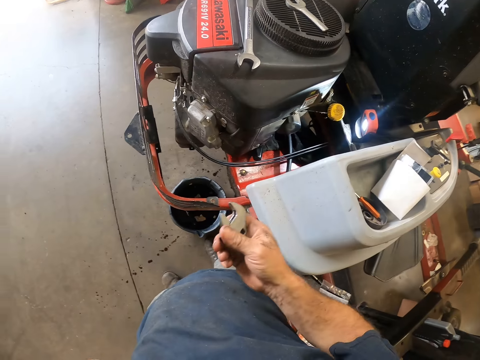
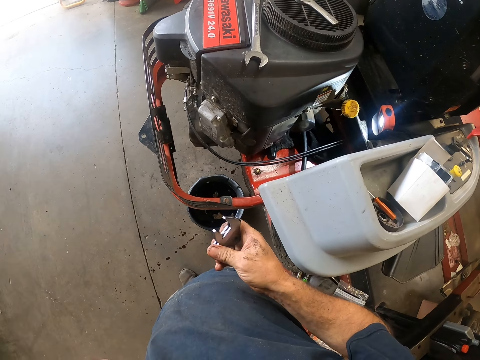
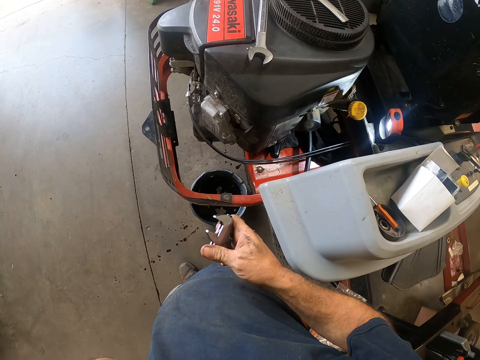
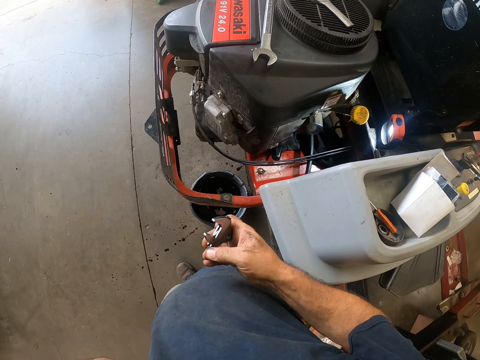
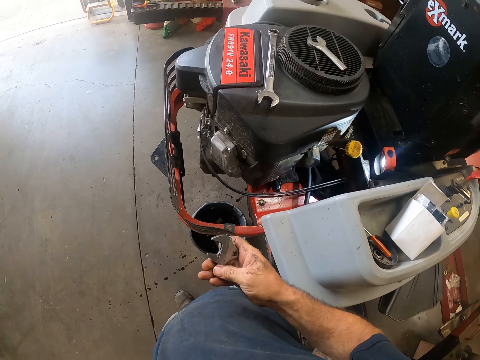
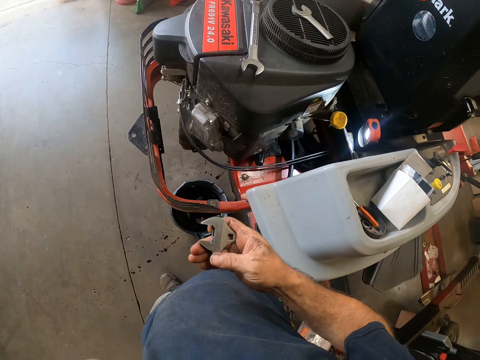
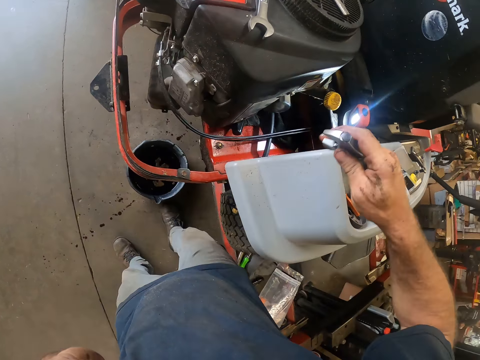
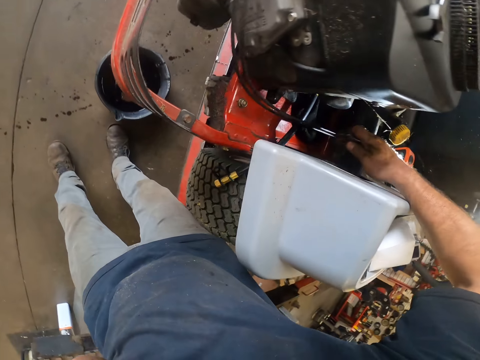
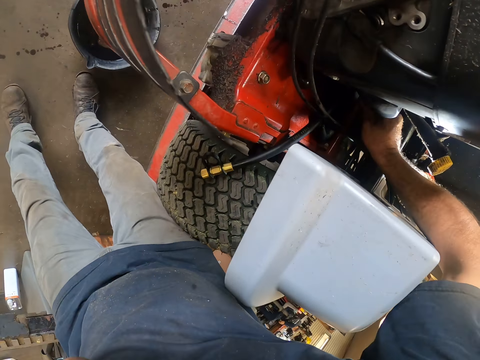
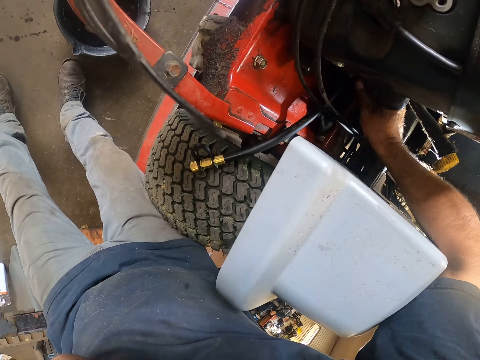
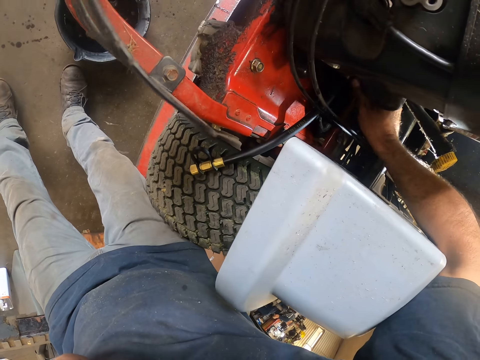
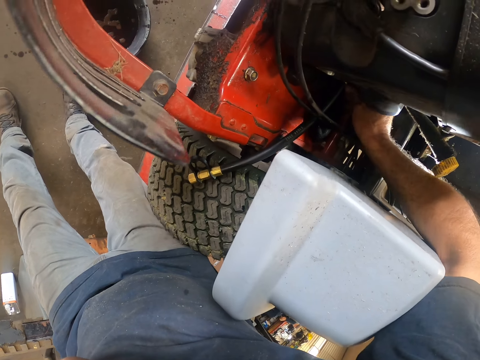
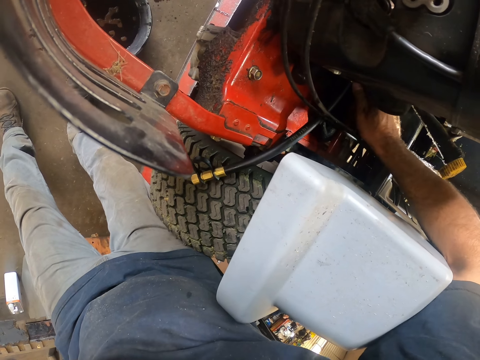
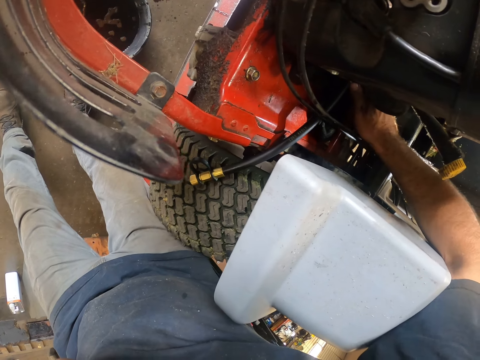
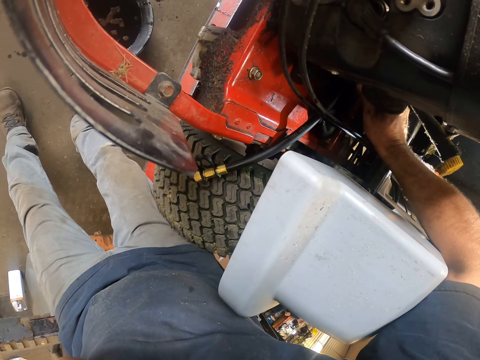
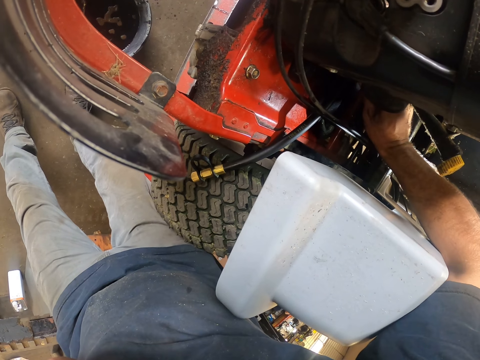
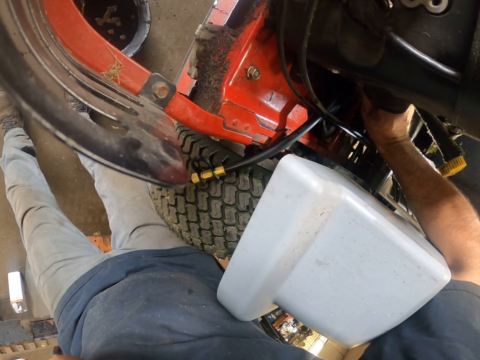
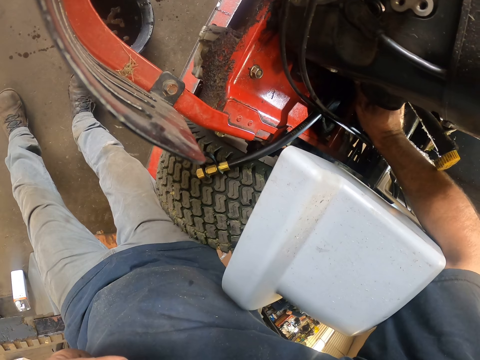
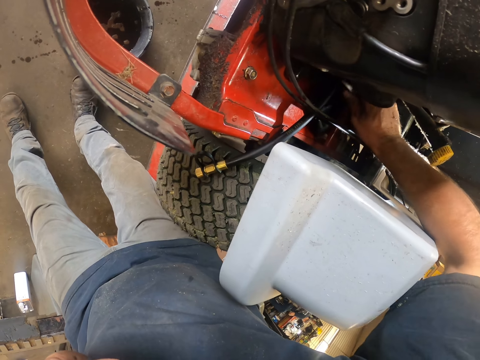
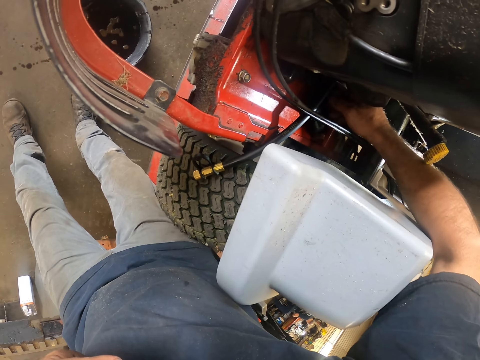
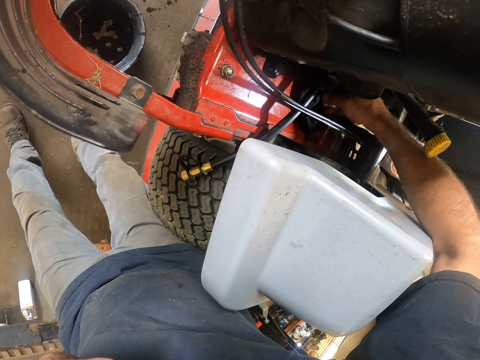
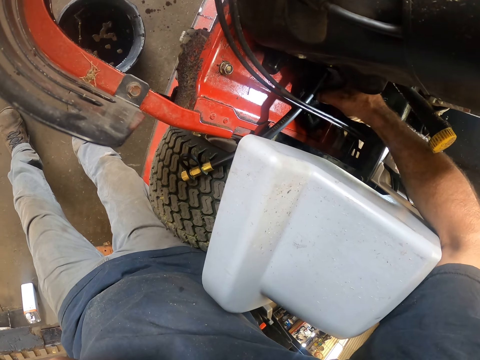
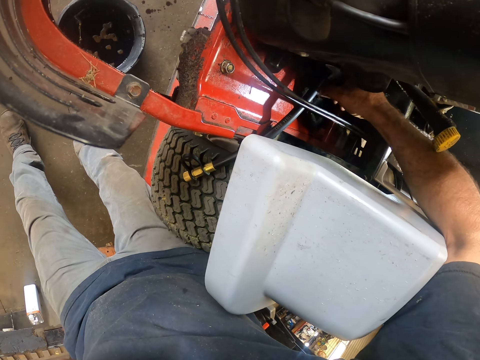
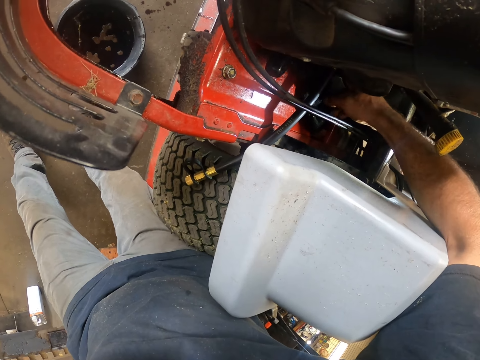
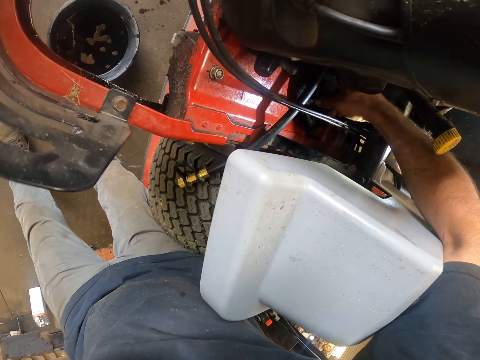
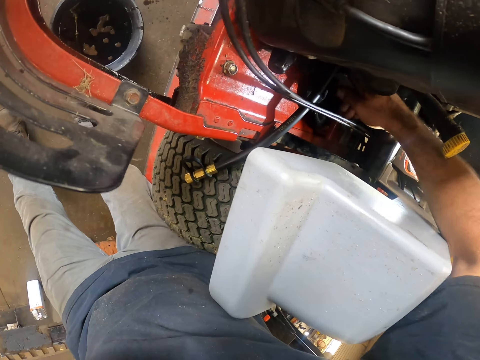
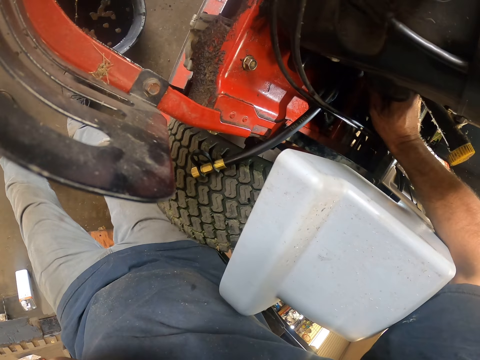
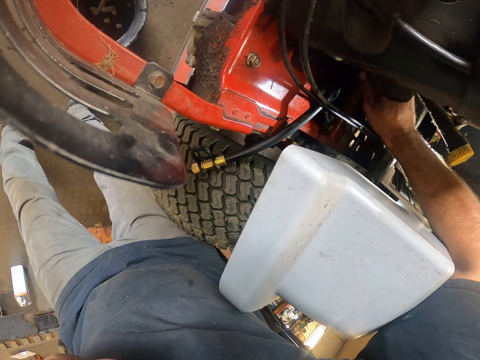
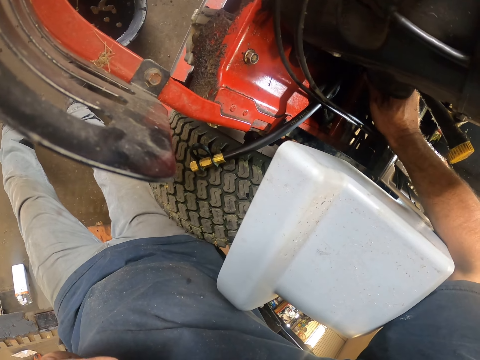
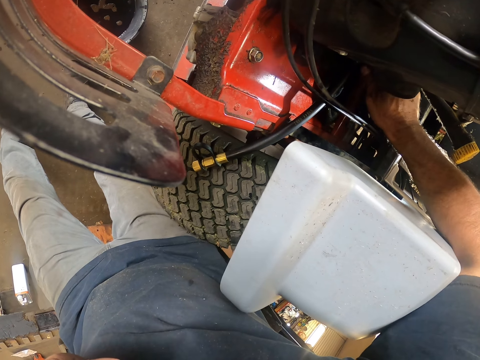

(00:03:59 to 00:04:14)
The camera wearer adjusts the width of the adjustable spanner with his right hand. He tightens the hose to the lawn mower with the adjustable spanner. He turns the bolt on the engine.

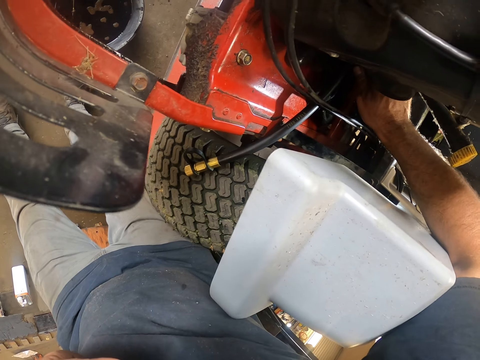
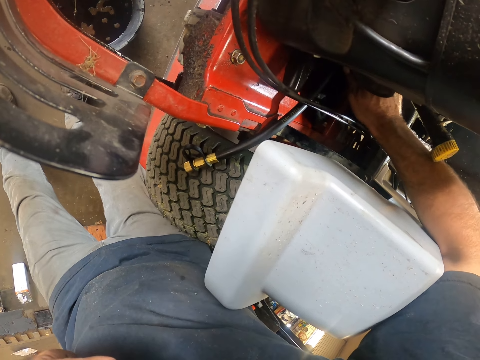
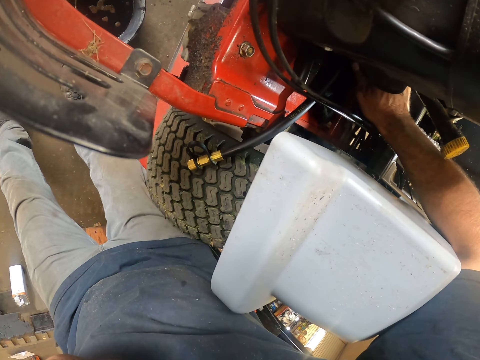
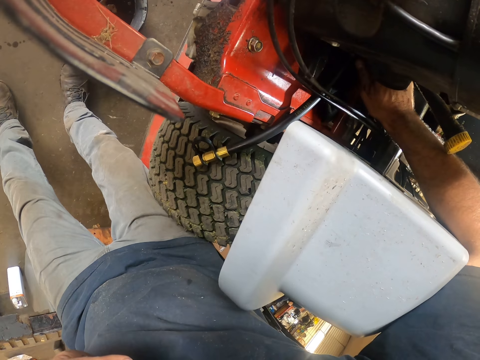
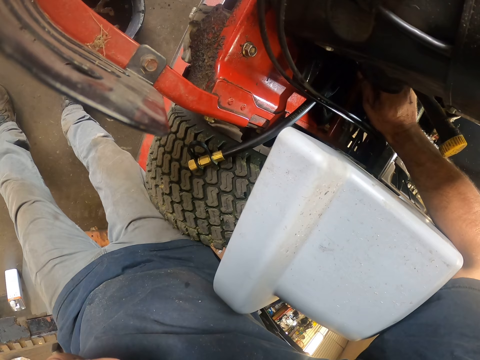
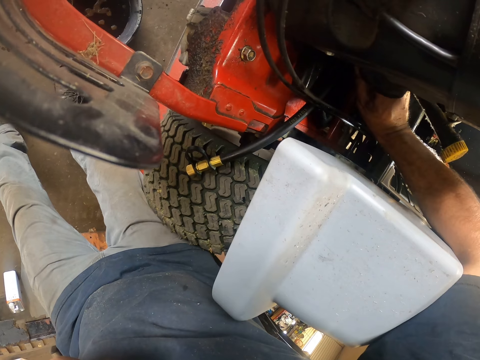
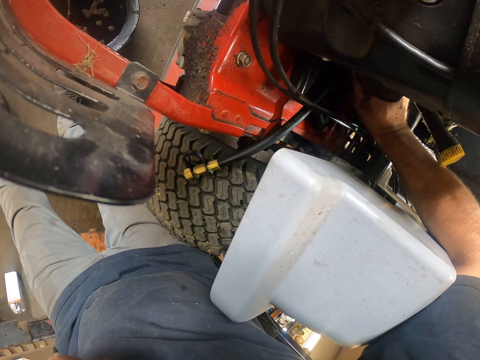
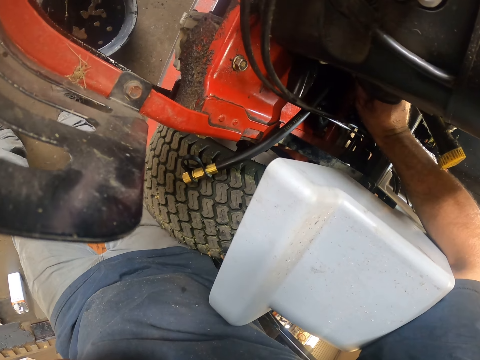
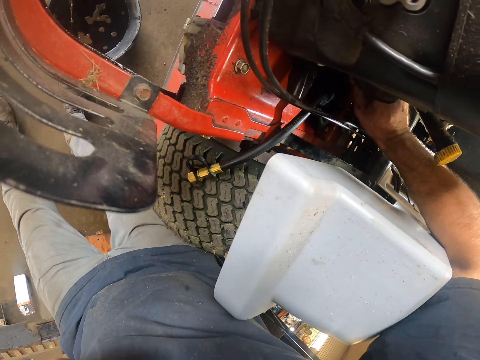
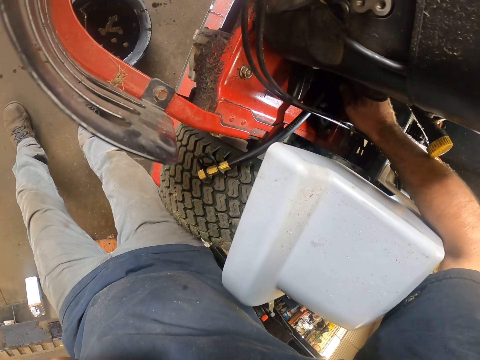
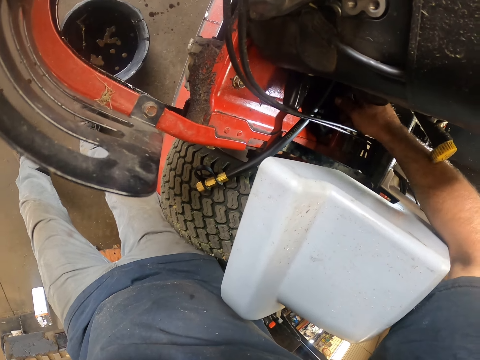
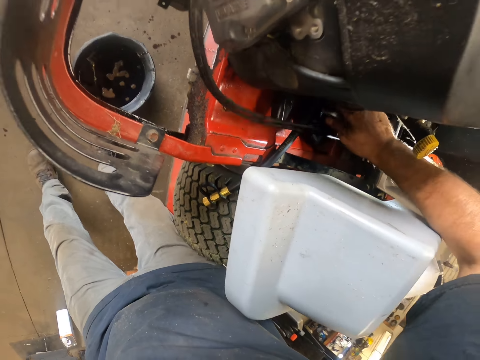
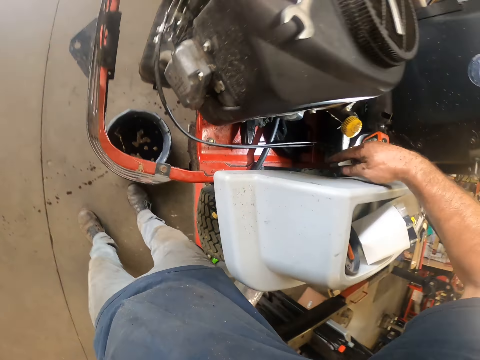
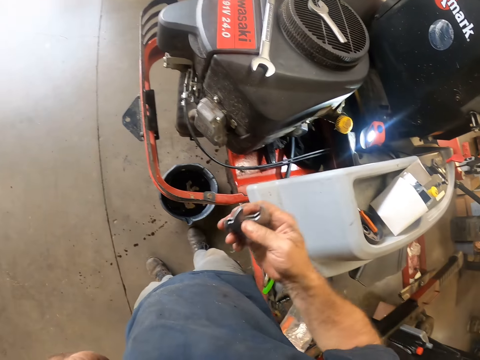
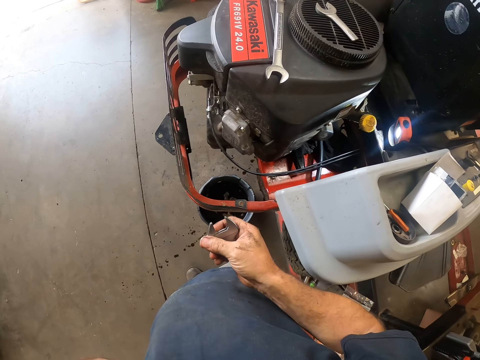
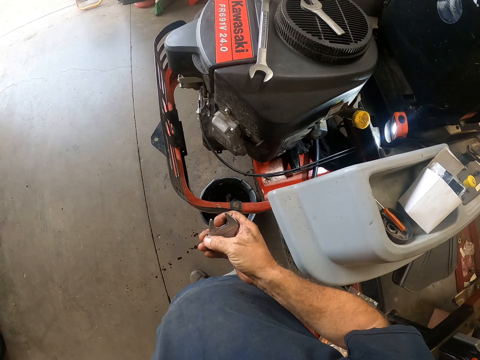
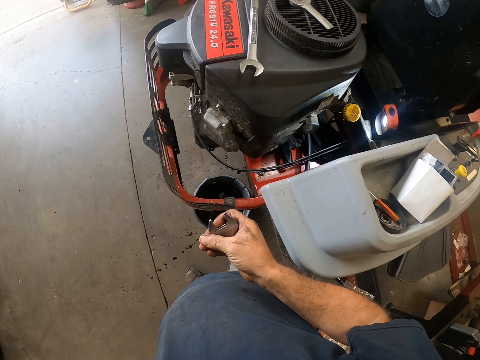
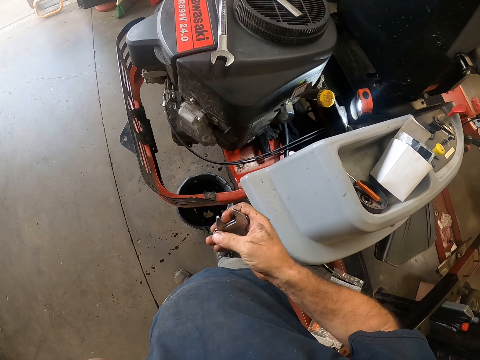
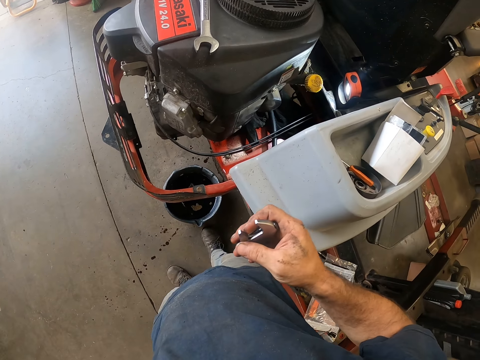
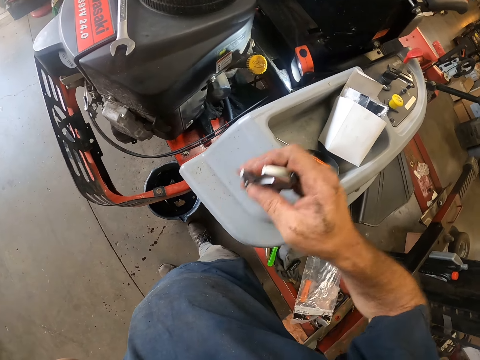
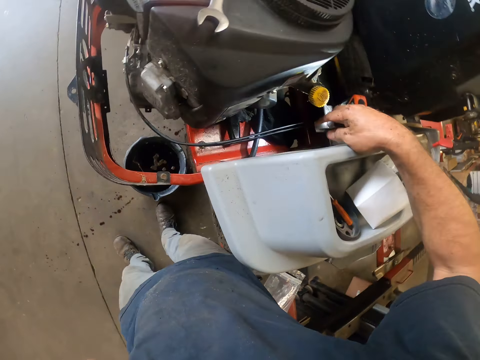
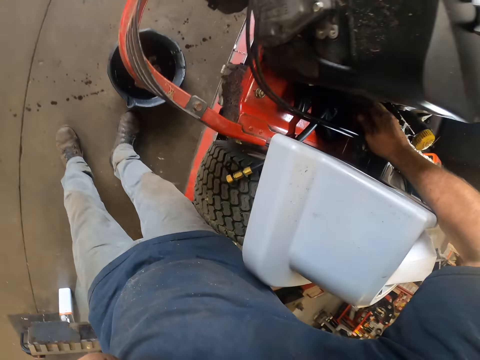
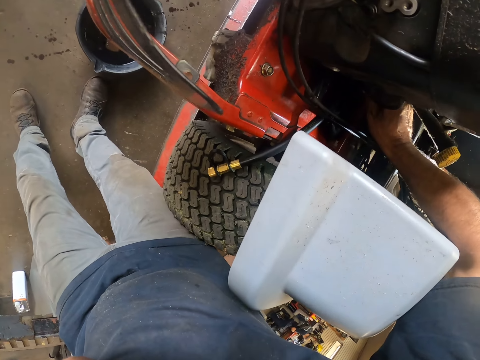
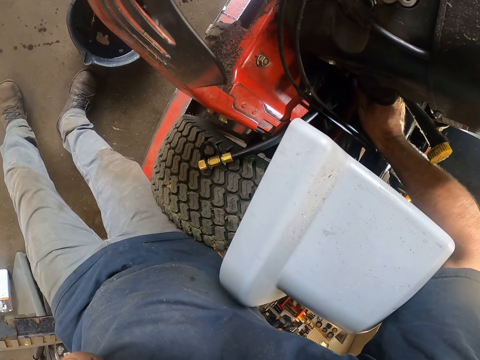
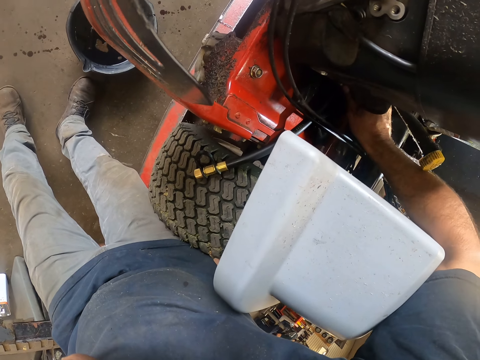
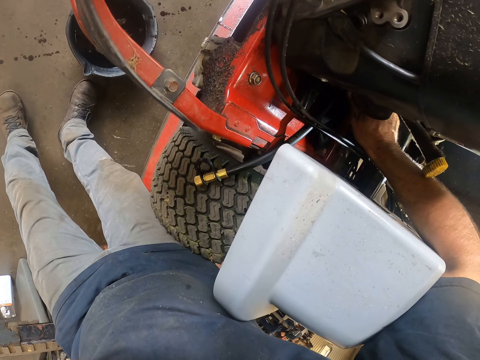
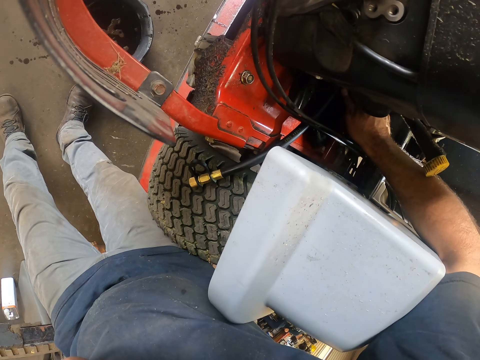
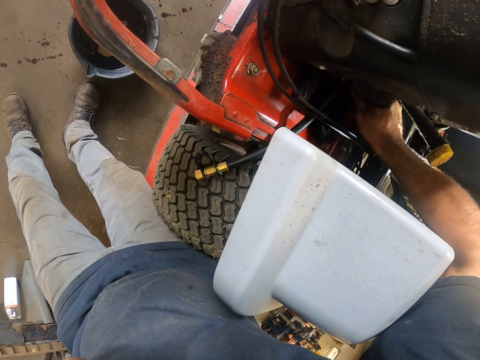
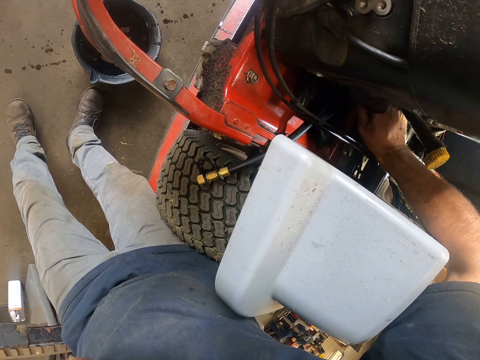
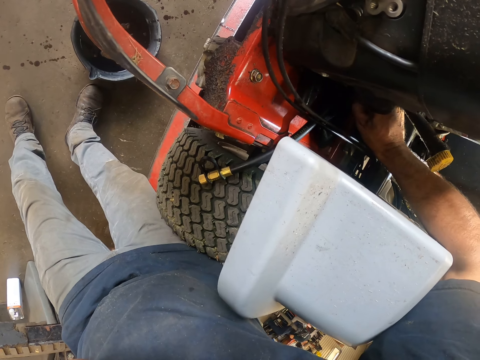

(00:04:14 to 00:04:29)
The camera wearer adjusts the width of the adjustable spanner with his right hand. He tightens the hose to the lawn mower with the adjustable spanner. He turns the bolt on the engine.
